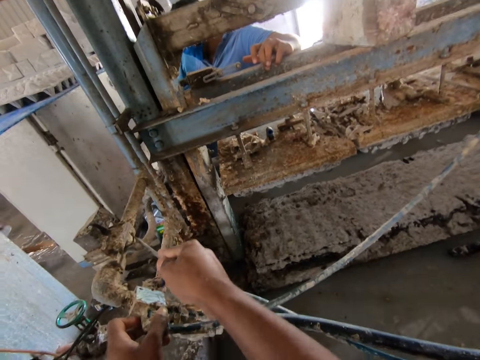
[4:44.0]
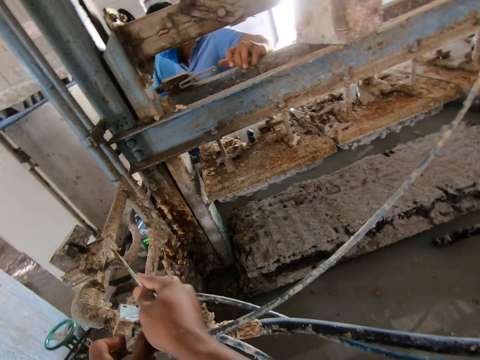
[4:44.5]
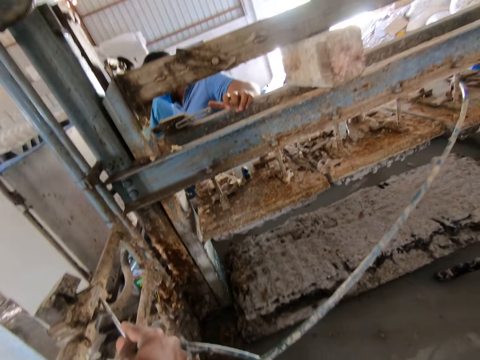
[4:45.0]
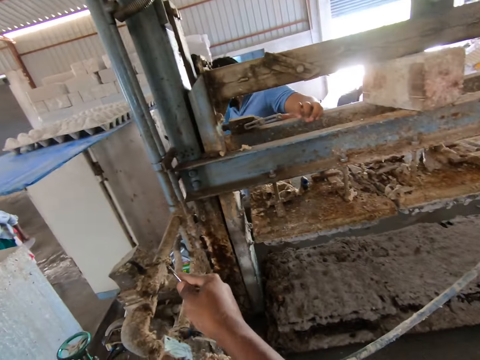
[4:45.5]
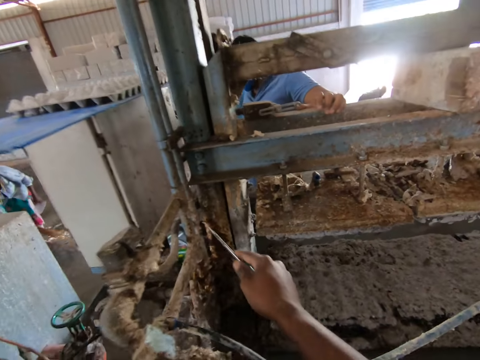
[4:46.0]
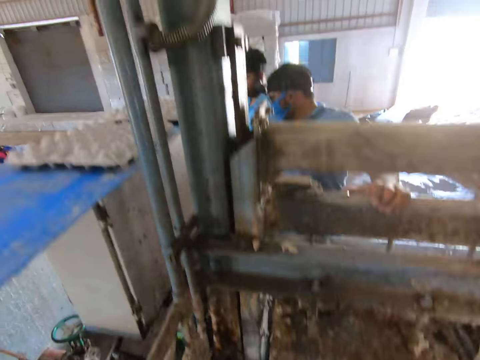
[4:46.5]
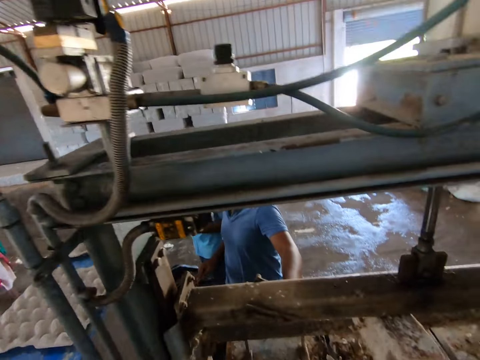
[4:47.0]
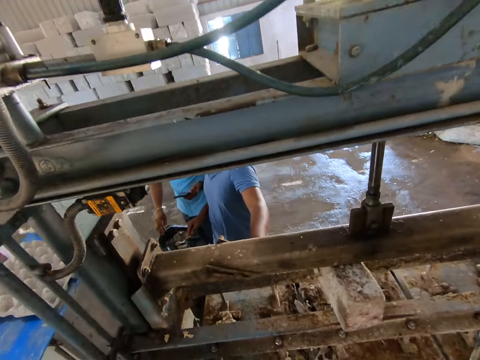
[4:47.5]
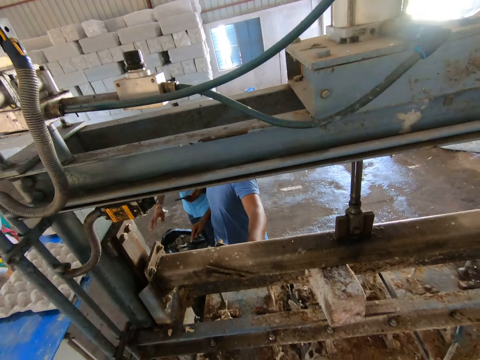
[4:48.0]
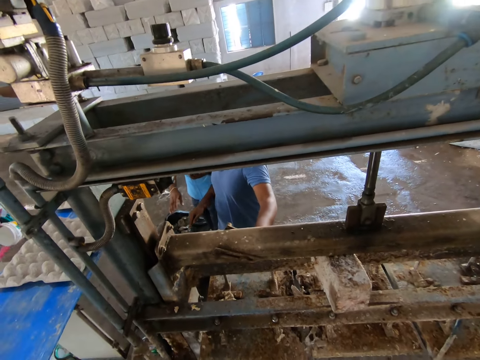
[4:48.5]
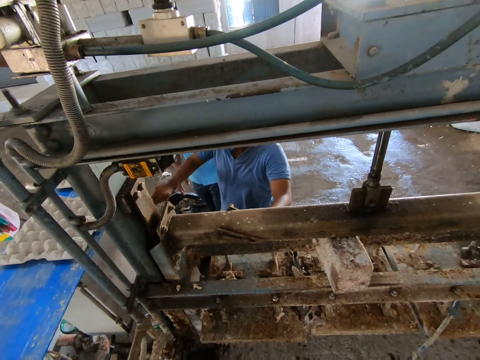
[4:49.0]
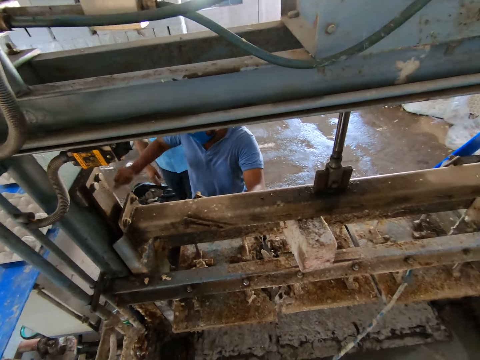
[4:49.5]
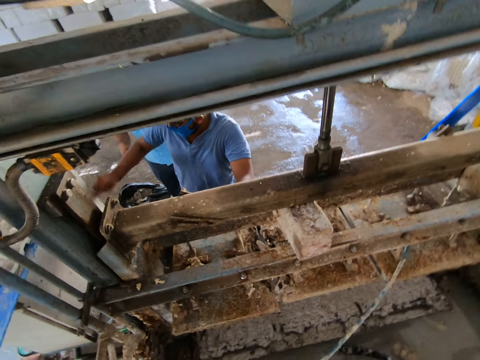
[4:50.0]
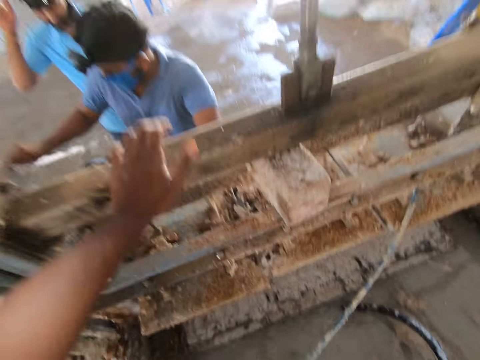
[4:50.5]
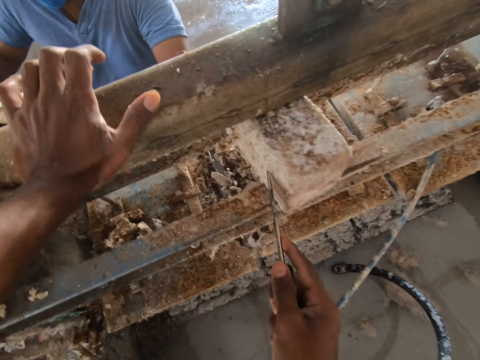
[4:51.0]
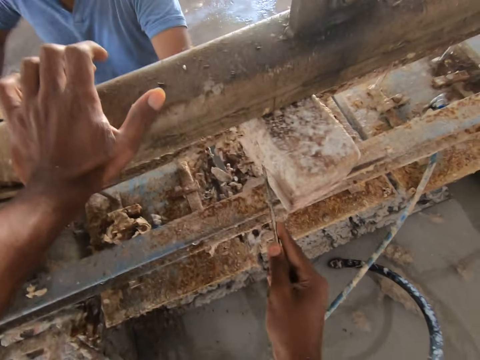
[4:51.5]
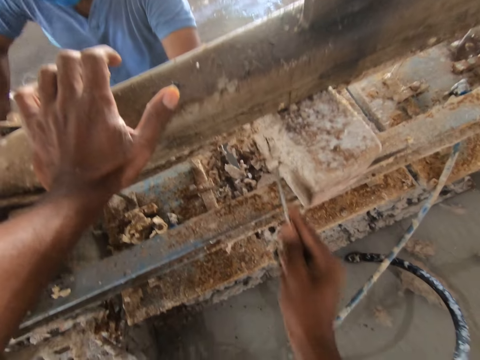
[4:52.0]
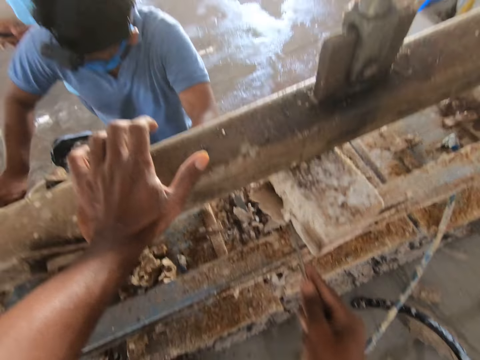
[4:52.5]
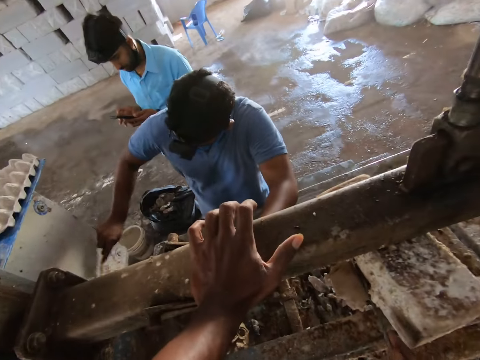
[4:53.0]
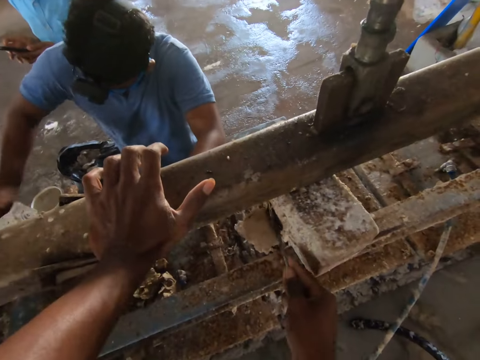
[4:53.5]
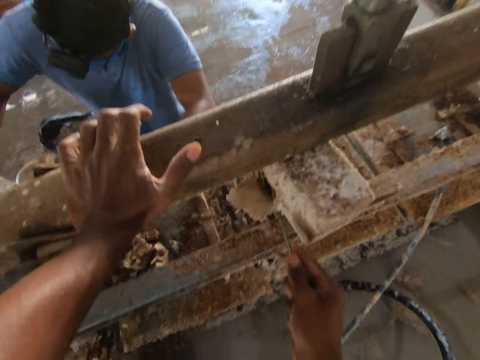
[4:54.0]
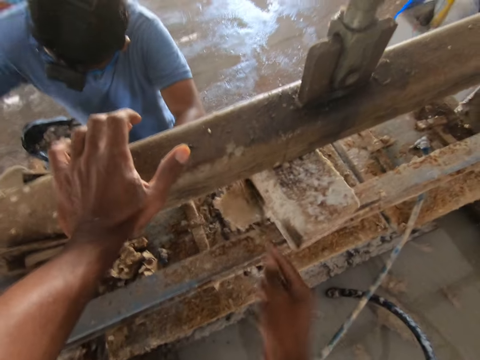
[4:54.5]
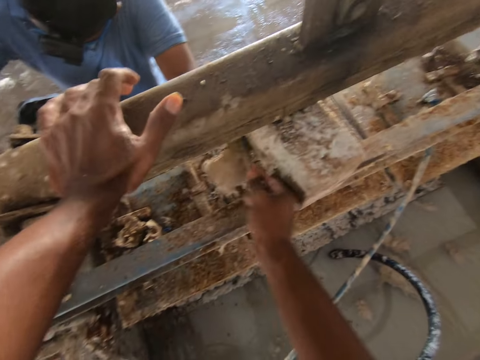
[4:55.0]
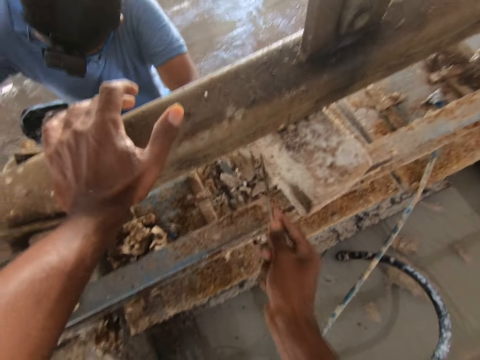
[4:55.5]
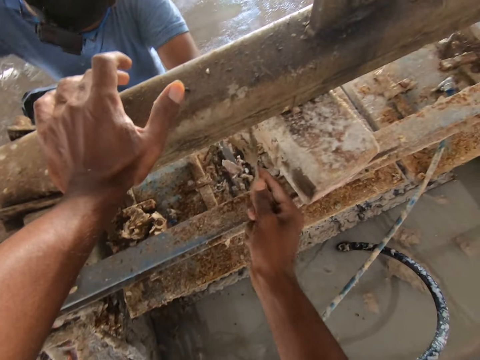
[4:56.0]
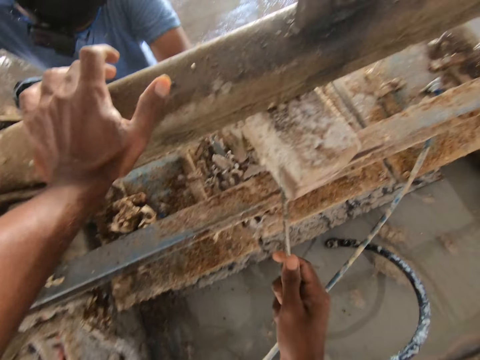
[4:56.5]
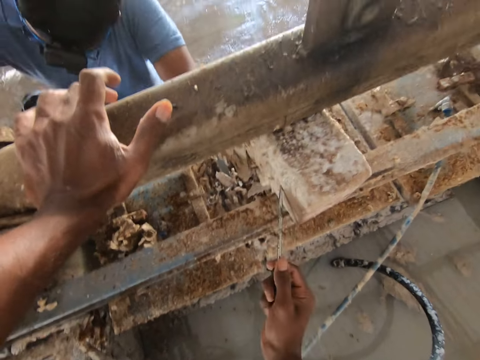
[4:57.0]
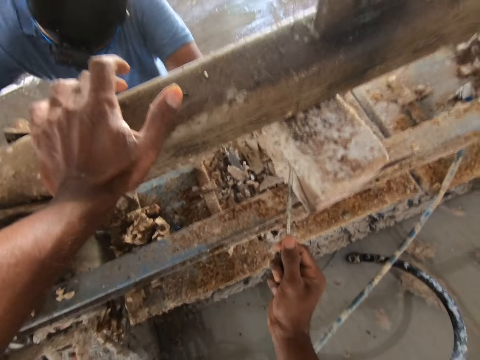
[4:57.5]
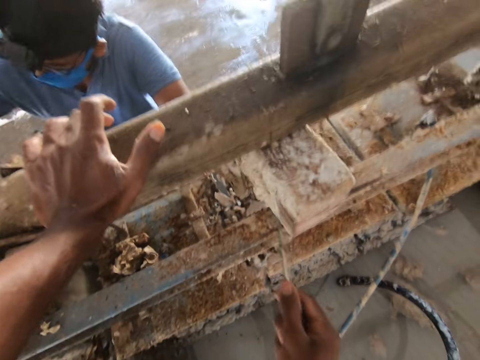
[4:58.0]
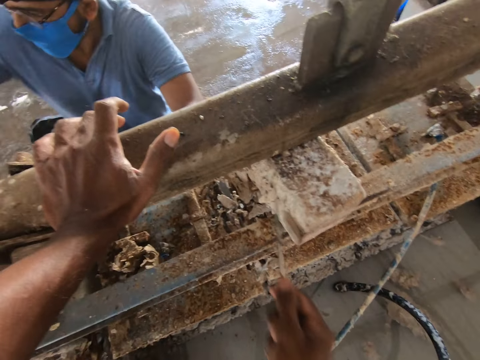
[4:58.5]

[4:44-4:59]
The camera wearer looks around. They scrub the tray making machine. They touch the tray making machine.

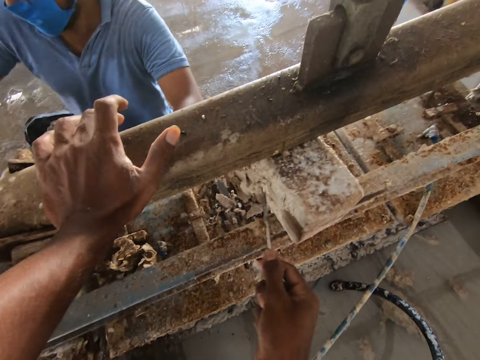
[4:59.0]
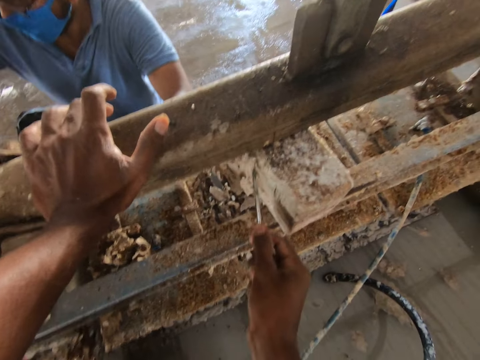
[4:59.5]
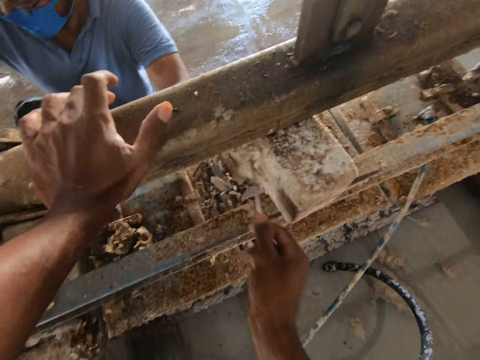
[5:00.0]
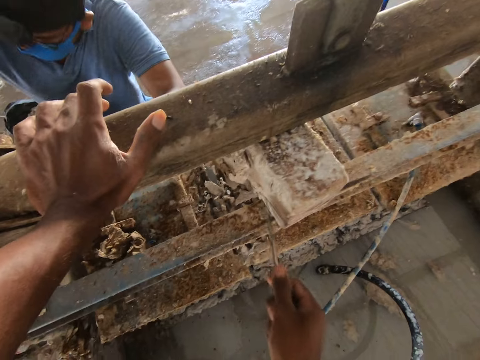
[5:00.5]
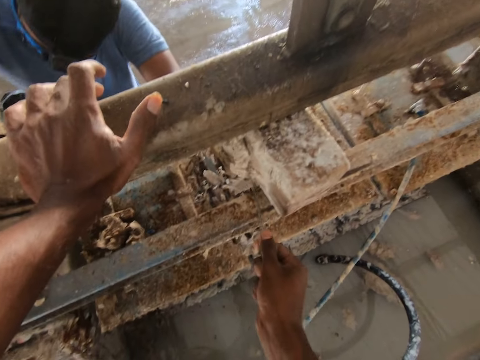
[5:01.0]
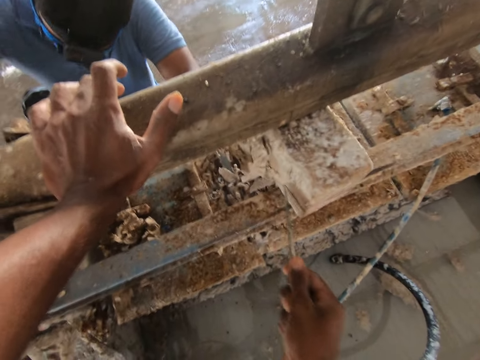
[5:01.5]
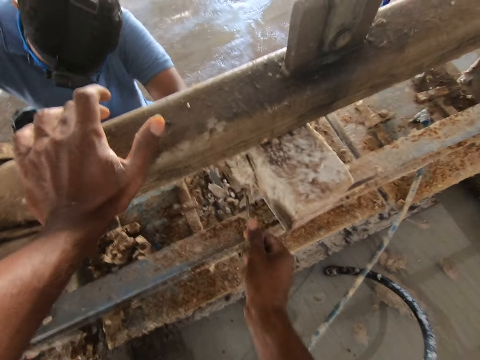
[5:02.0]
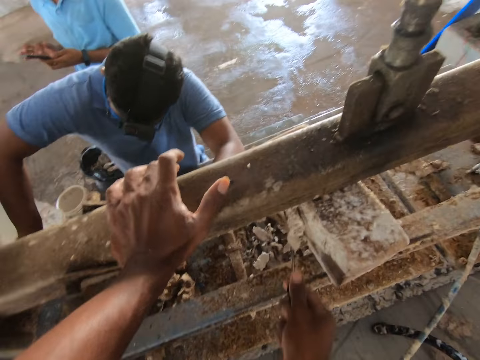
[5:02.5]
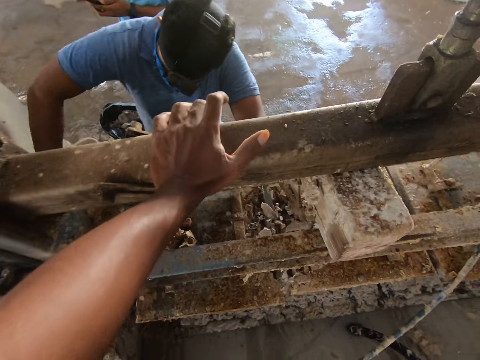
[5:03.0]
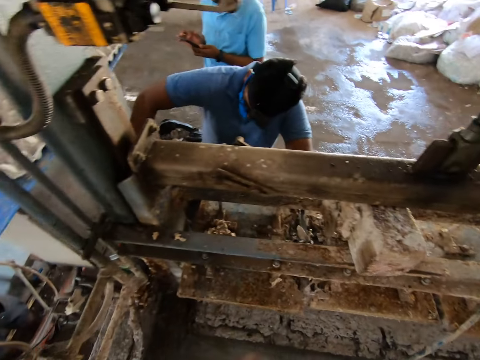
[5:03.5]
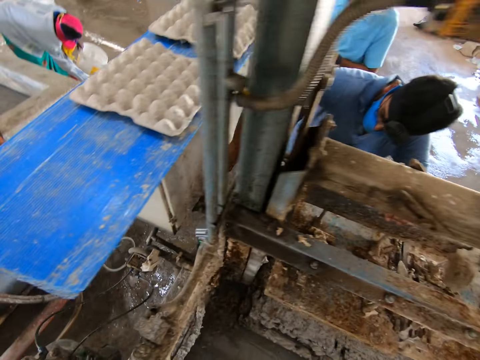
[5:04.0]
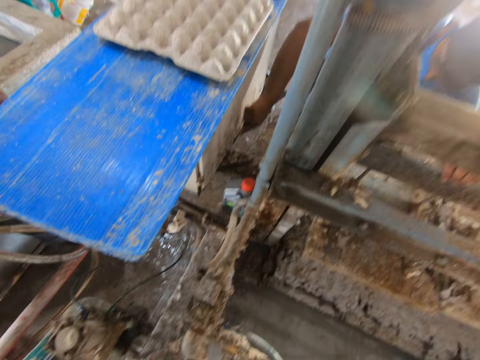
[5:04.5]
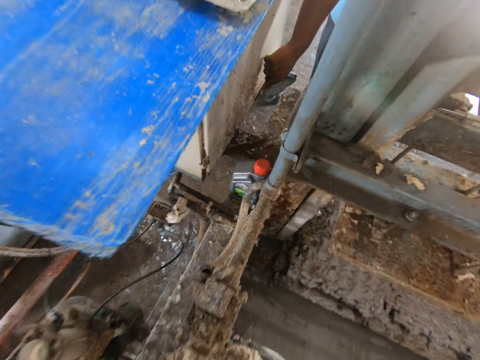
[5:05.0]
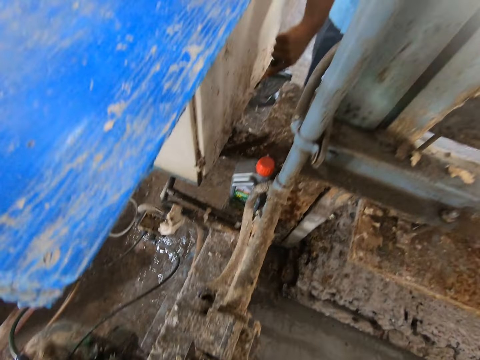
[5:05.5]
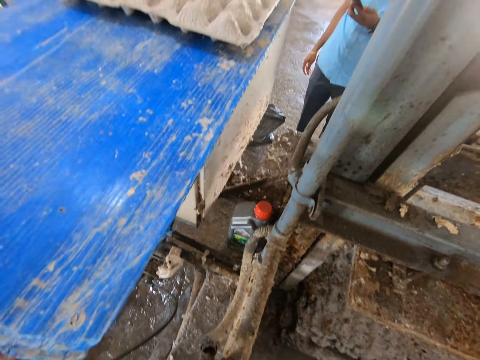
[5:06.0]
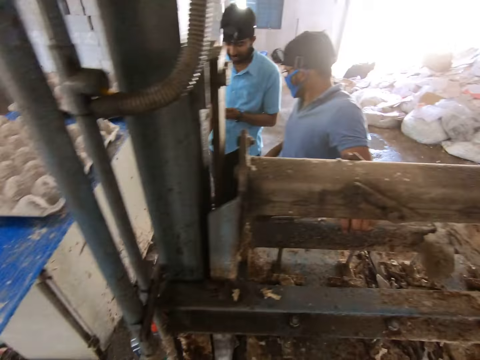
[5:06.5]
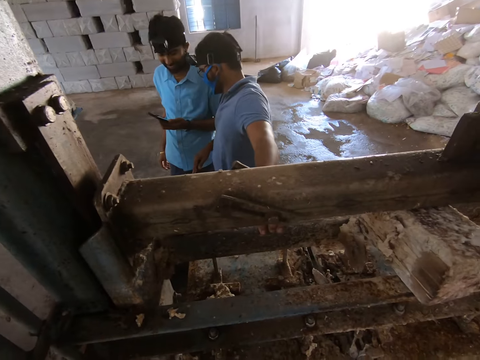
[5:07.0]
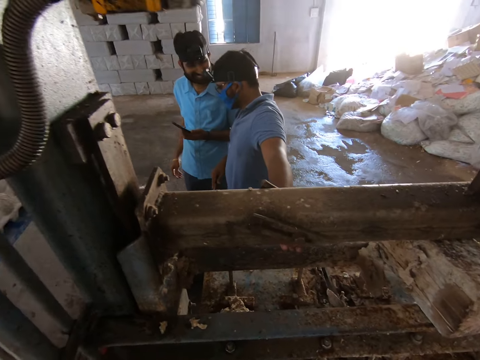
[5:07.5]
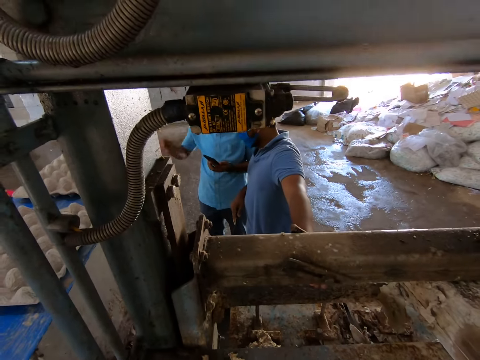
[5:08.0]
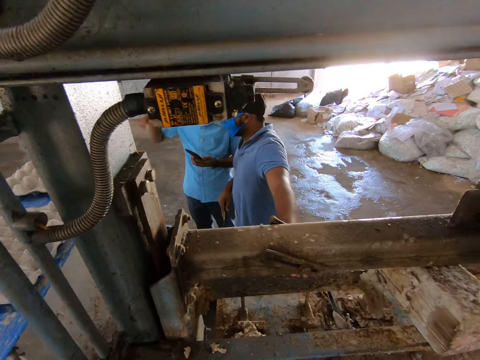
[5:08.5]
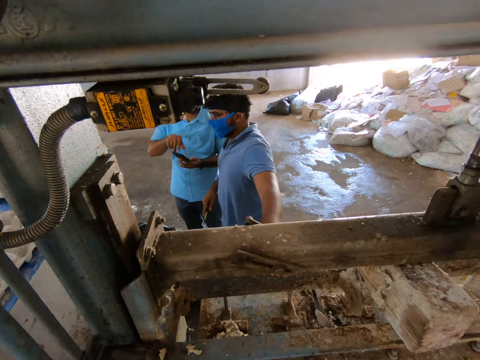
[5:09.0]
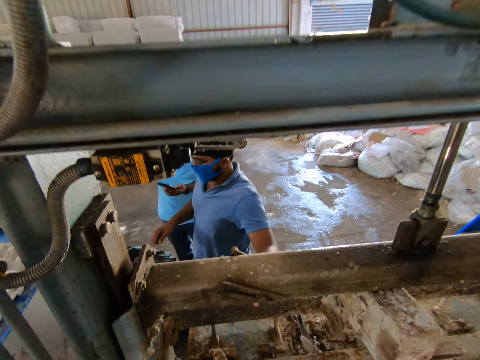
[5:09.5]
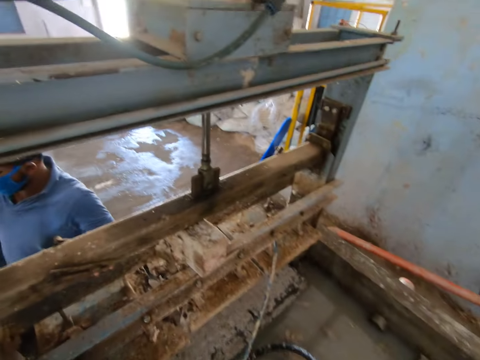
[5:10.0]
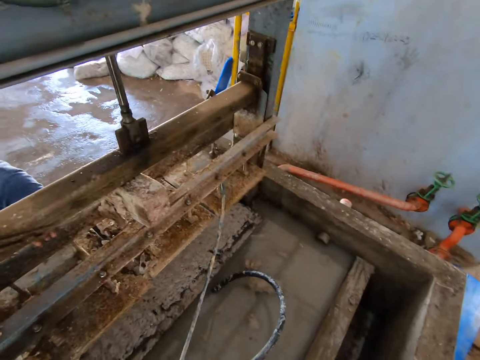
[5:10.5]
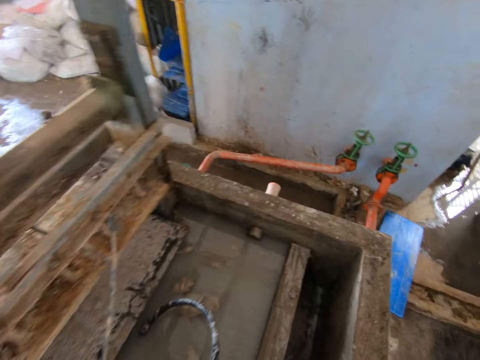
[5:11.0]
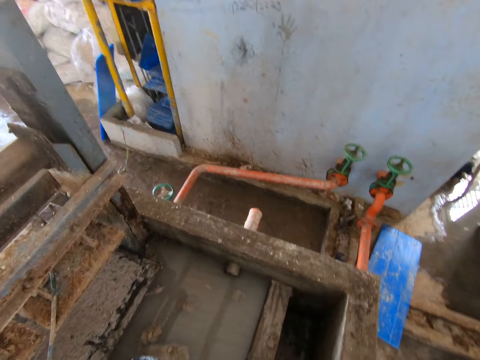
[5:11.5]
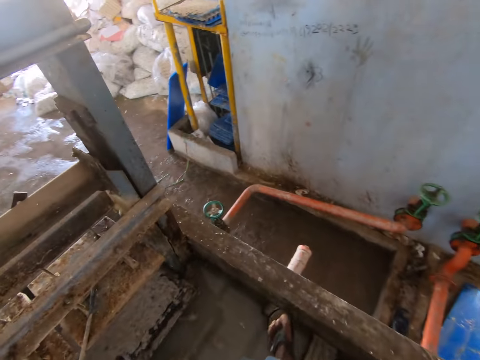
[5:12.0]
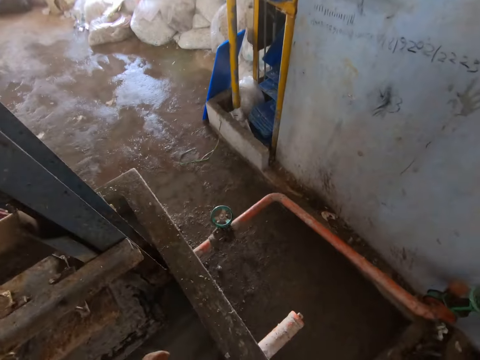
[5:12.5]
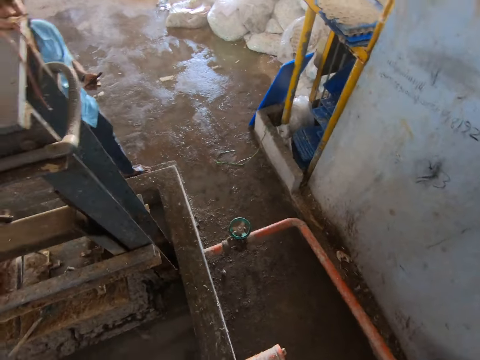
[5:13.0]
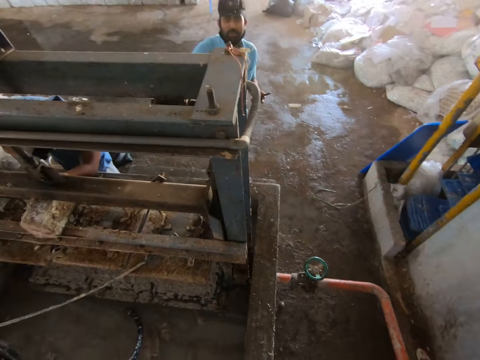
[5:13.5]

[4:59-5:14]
The camera wearer looks around. They look around. They walk in the building. A man talks to the camera wearer. The camera wearer looks at the man.
